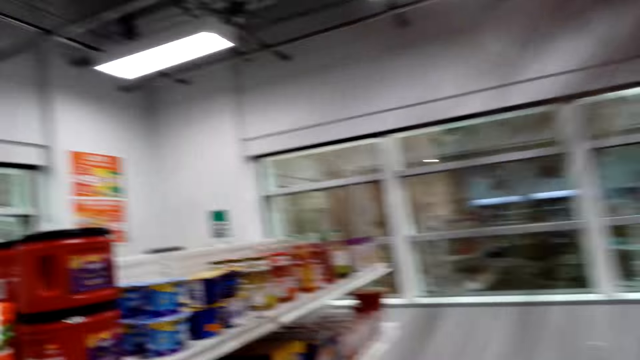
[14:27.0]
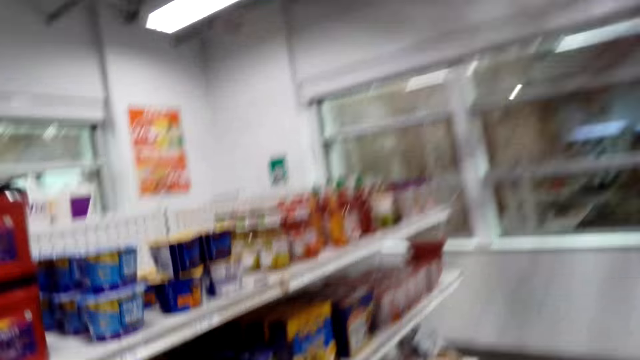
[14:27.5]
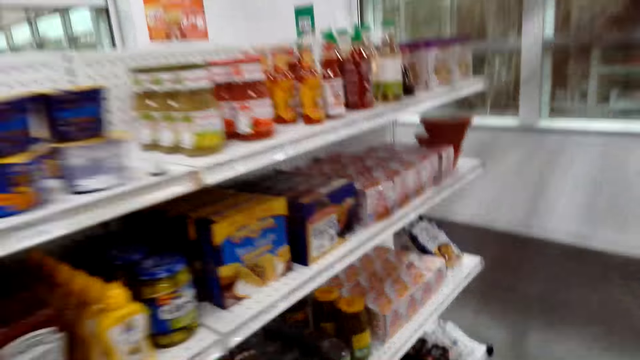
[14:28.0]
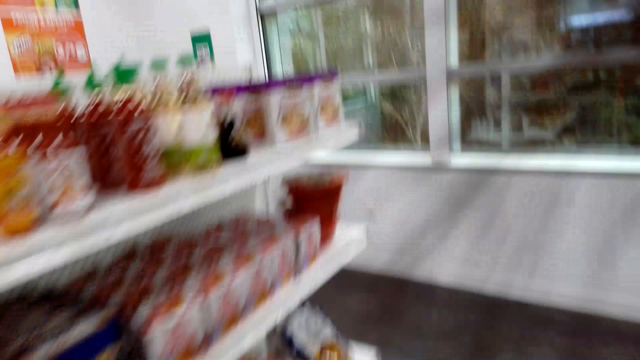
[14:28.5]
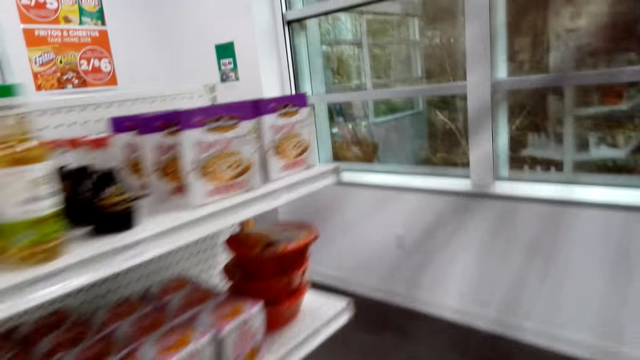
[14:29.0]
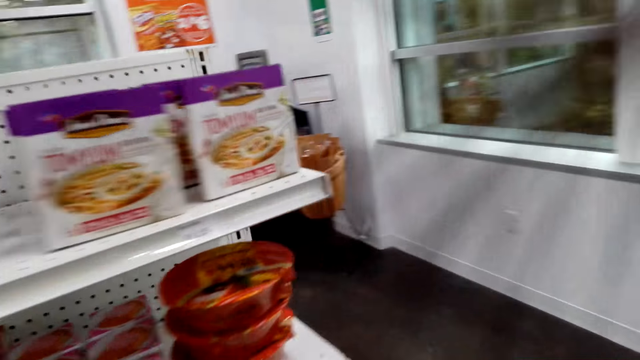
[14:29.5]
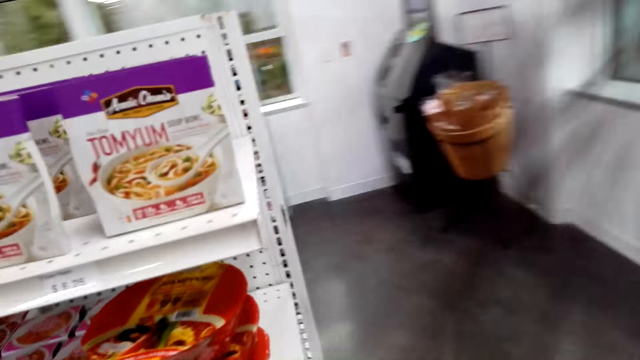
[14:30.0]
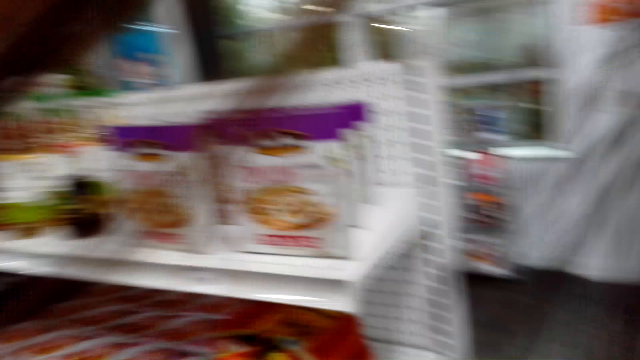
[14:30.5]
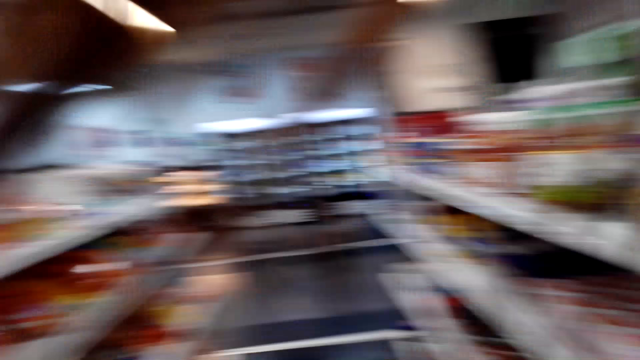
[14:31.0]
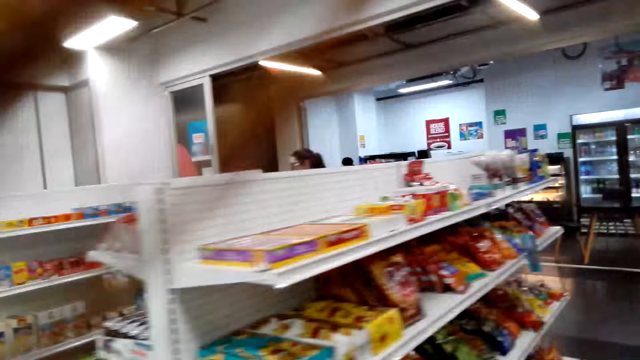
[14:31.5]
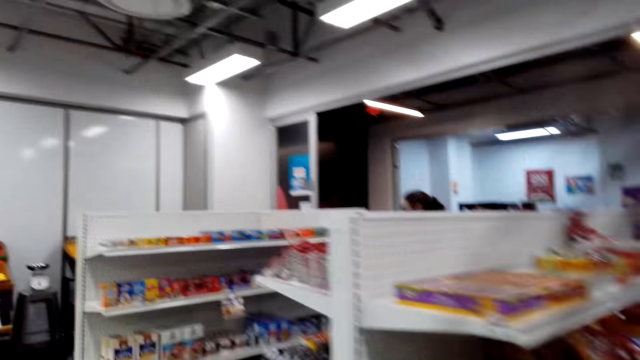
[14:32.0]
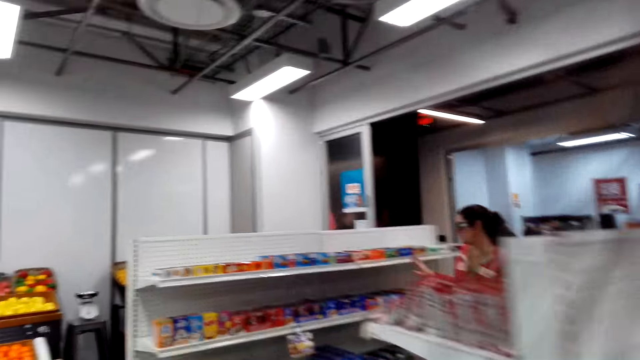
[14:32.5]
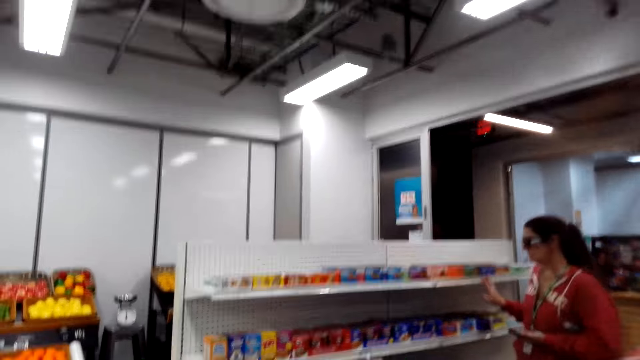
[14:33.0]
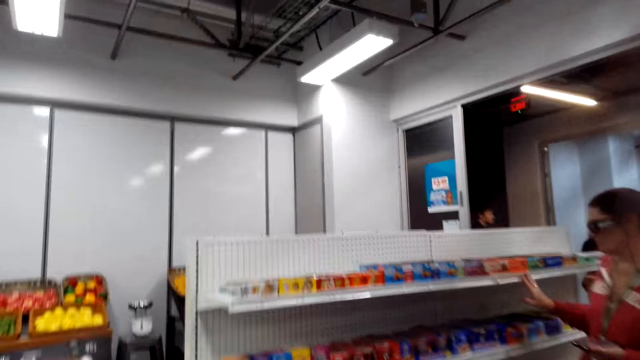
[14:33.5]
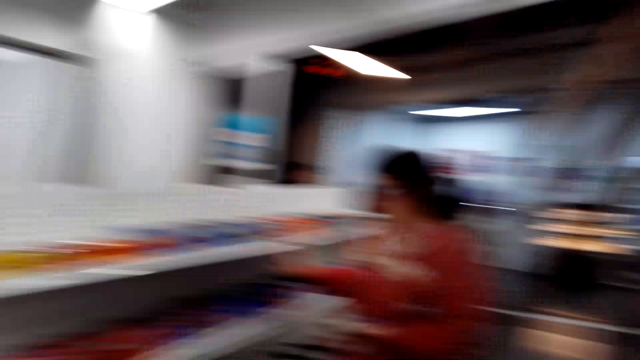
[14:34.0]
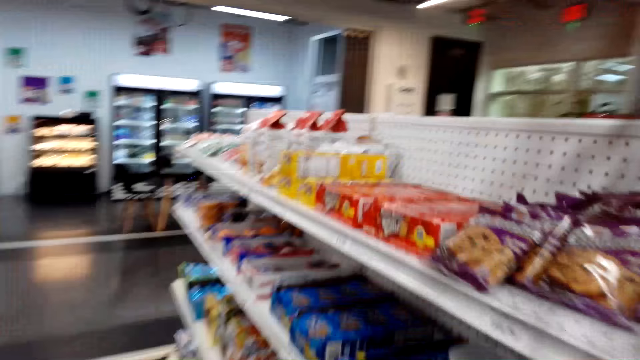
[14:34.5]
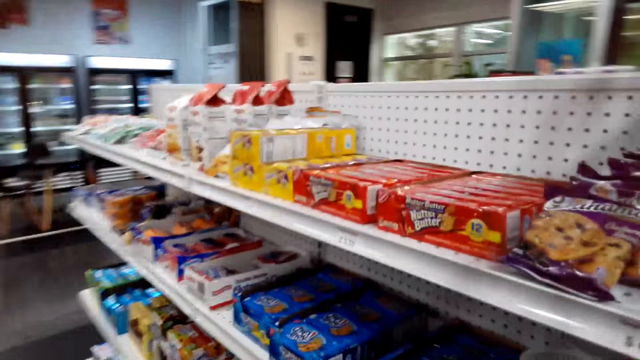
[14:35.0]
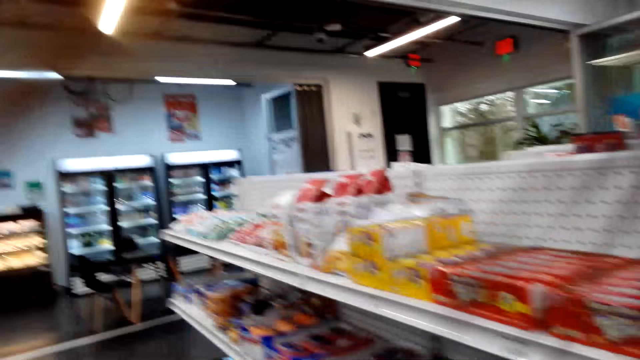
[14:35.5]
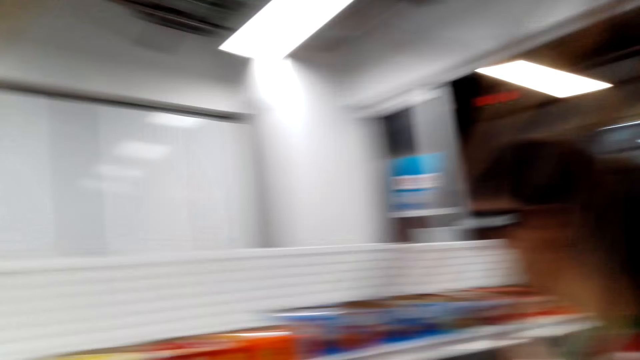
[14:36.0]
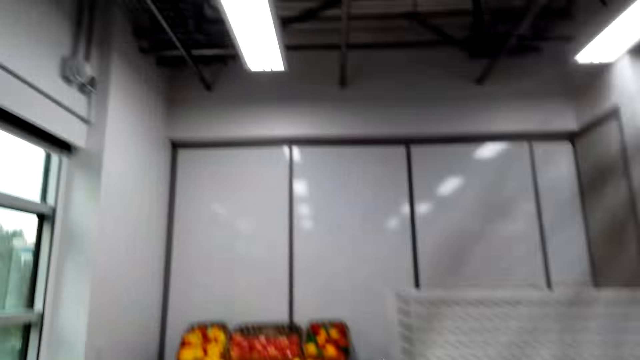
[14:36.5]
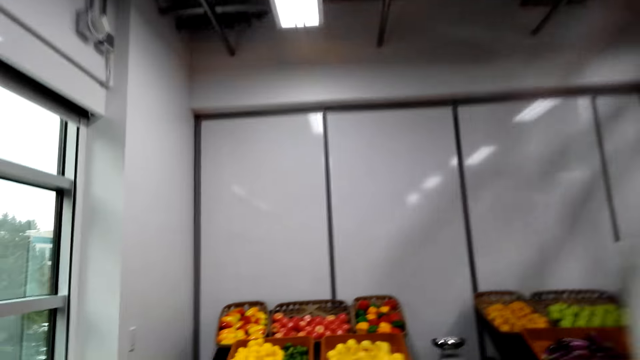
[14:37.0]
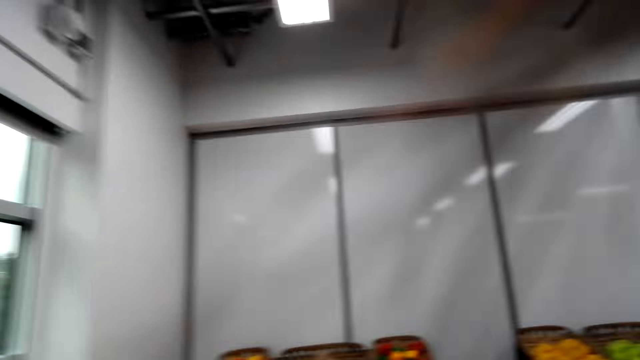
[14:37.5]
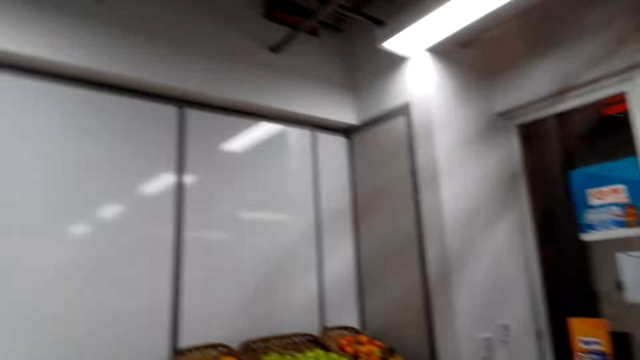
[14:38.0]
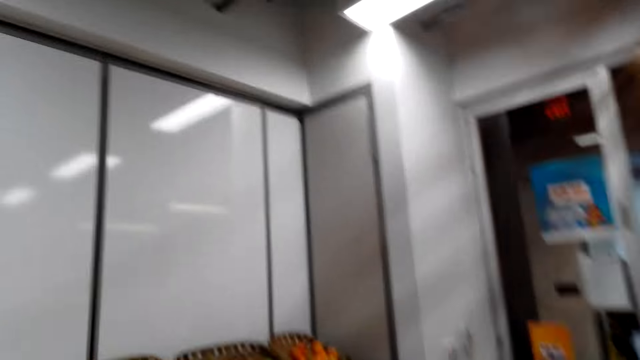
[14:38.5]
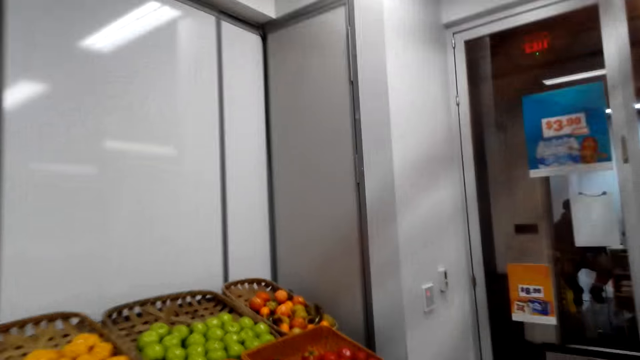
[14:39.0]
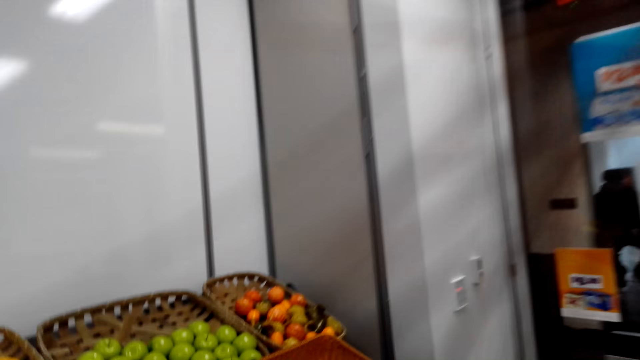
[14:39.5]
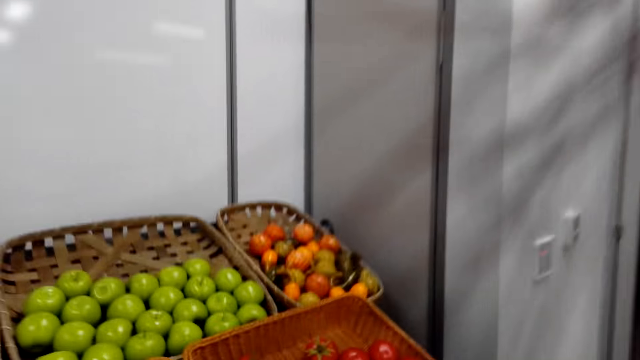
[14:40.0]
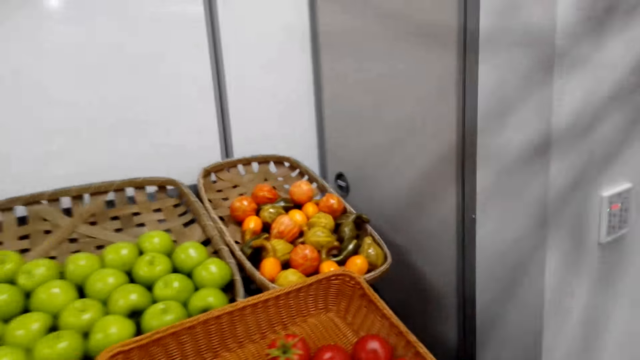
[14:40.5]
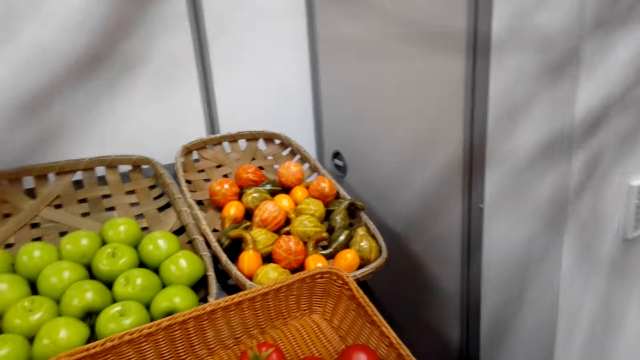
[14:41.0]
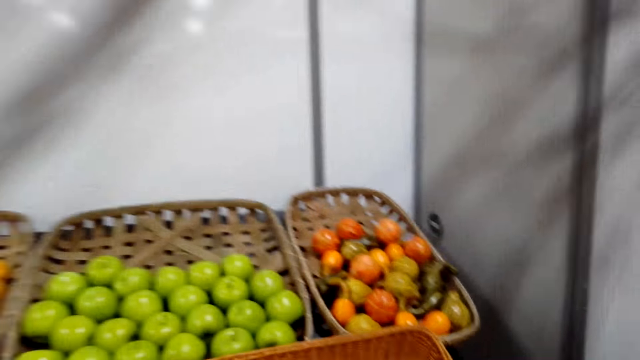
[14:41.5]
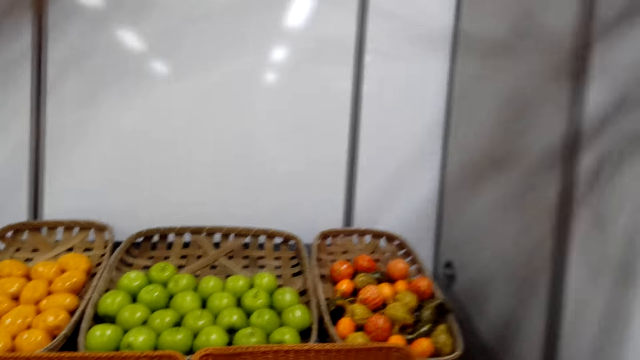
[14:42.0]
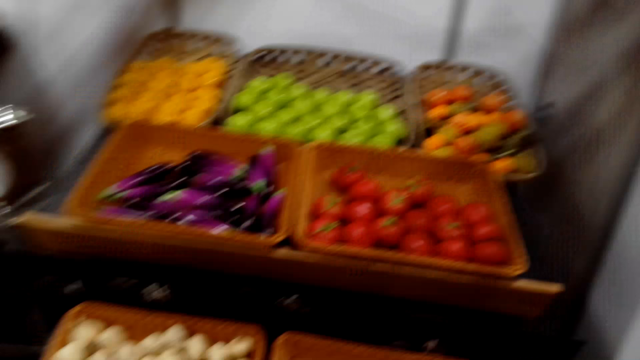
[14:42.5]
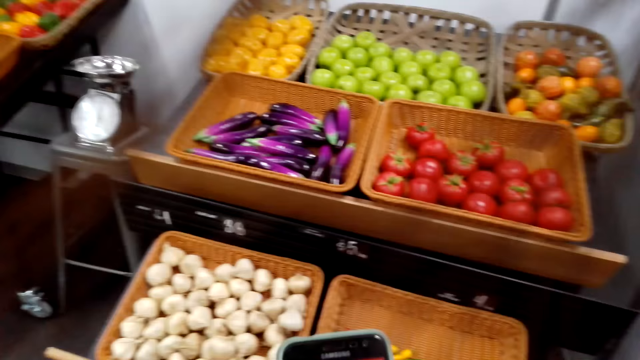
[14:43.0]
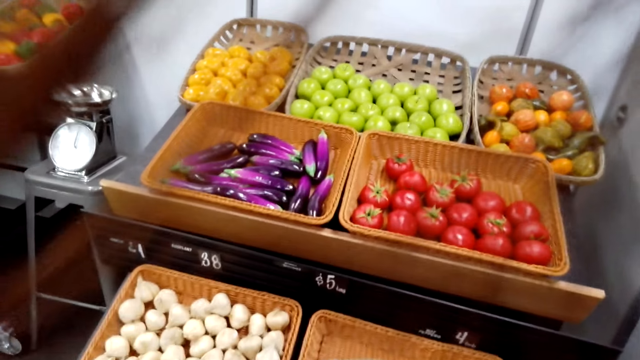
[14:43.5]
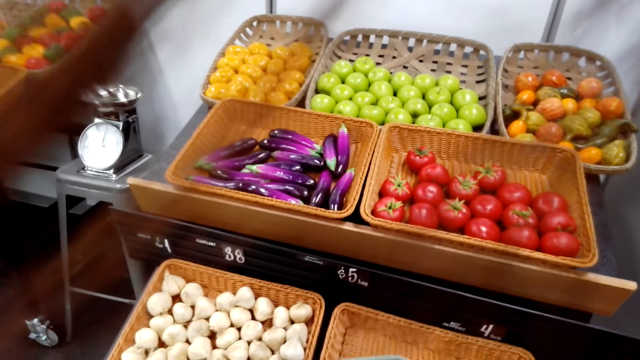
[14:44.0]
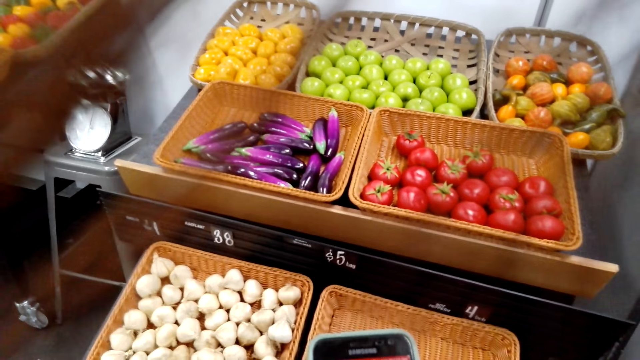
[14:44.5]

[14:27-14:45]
A woman moves around the supermarket with another woman. The first woman demonstrates something to the other woman. A man walks around the room. The first woman moves around the supermarket with the other woman. The camera wearer stares at the fruits.

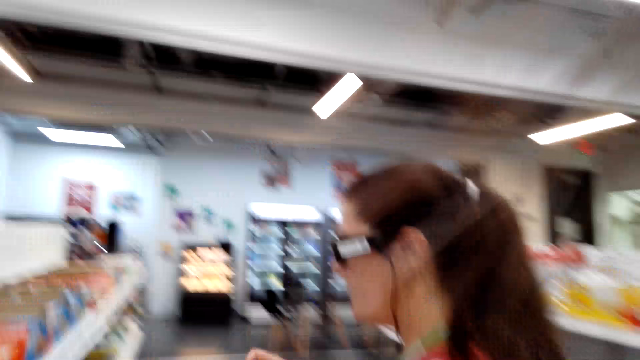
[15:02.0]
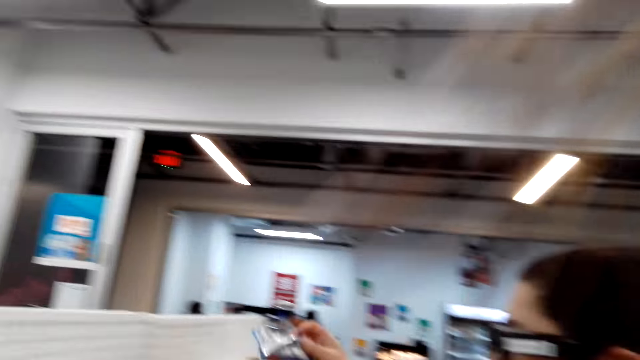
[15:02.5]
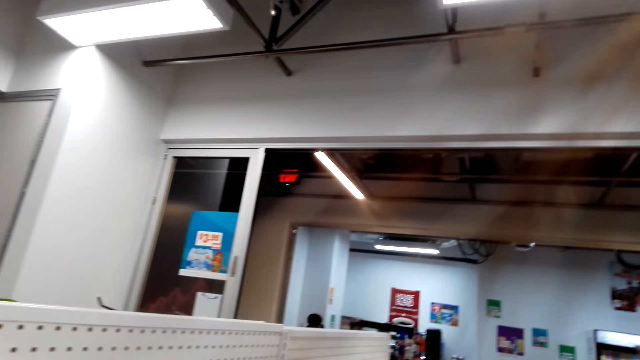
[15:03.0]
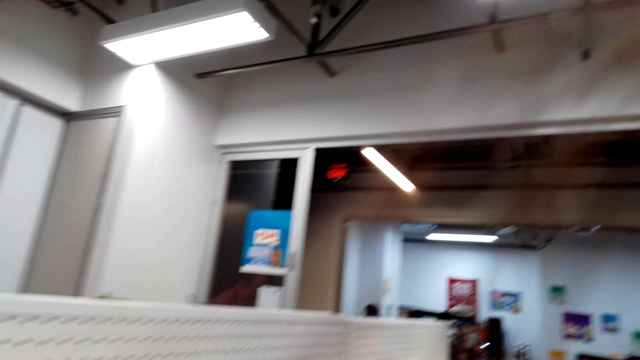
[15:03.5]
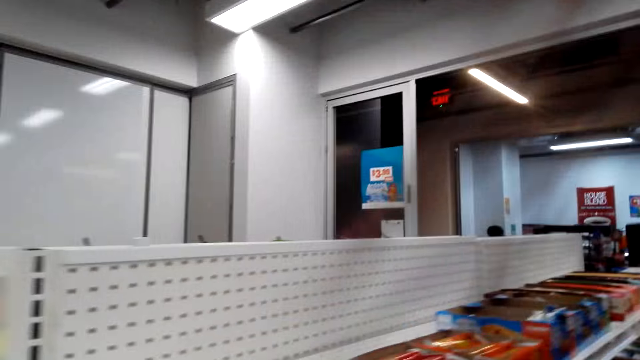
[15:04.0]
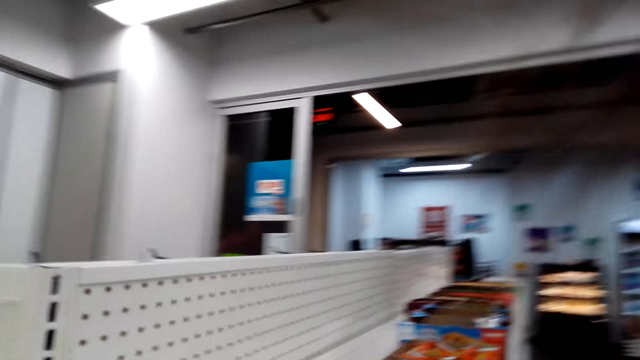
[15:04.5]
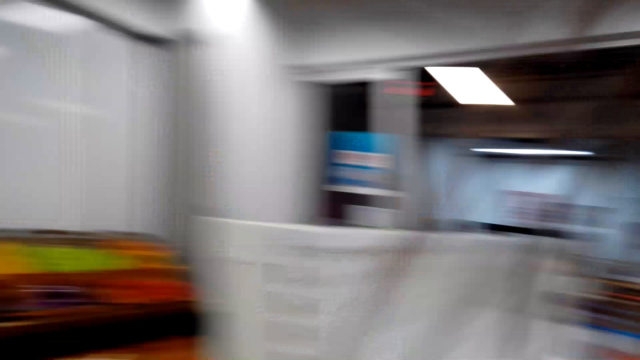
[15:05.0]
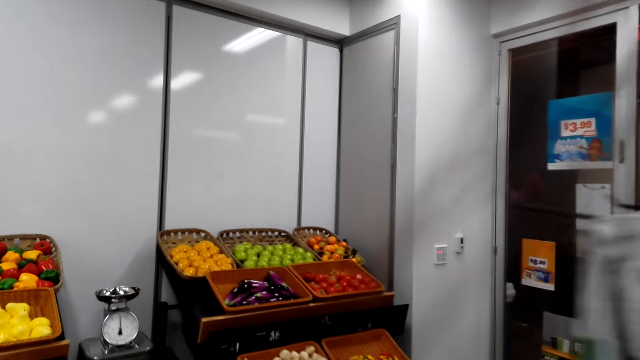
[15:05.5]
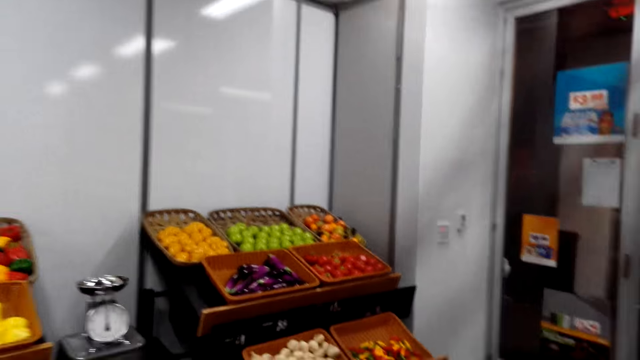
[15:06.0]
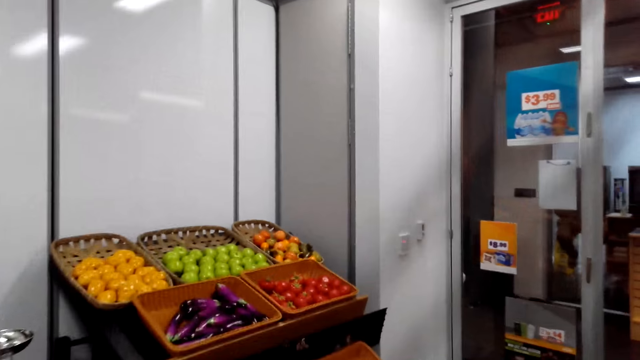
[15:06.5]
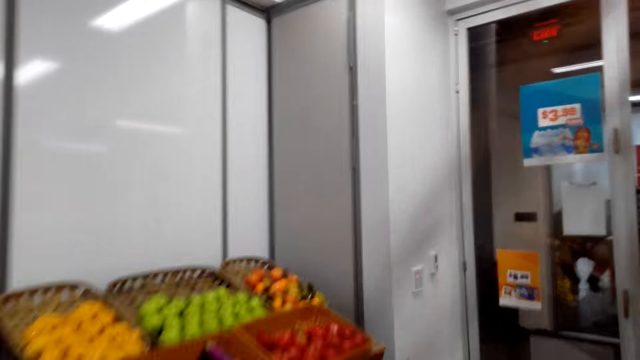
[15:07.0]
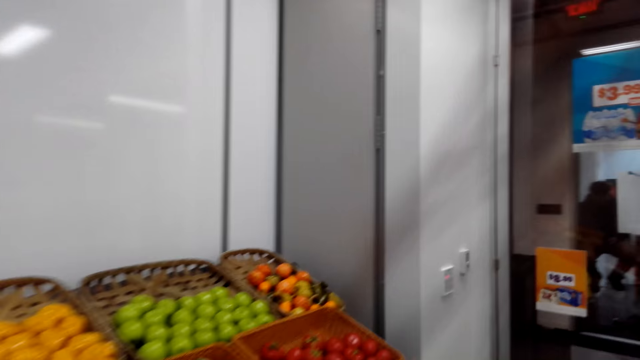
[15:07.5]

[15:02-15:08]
A woman picks a packet of something from the shelf. A man walks around the room. The woman moves around the supermarket with another woman.
